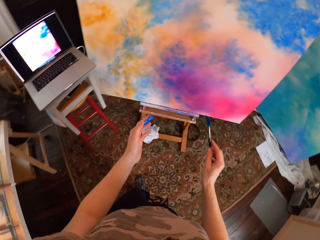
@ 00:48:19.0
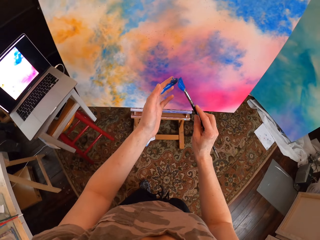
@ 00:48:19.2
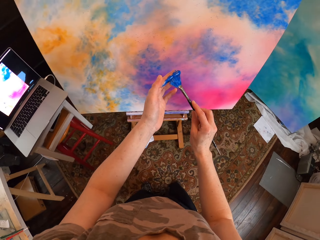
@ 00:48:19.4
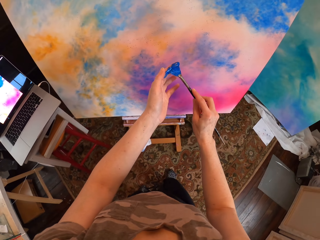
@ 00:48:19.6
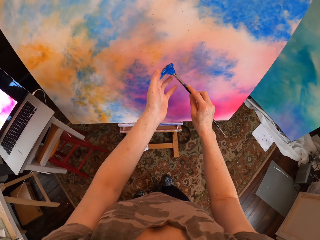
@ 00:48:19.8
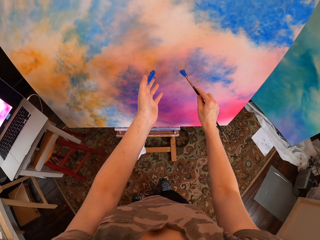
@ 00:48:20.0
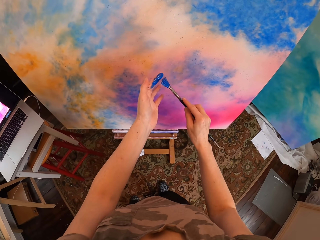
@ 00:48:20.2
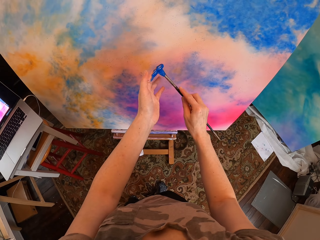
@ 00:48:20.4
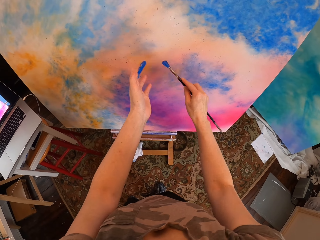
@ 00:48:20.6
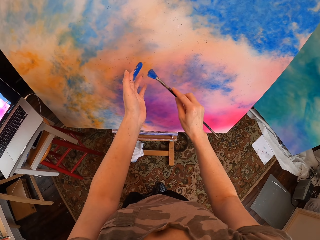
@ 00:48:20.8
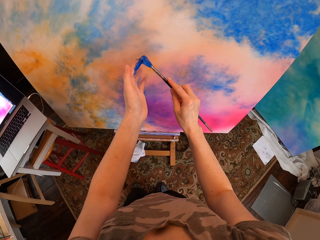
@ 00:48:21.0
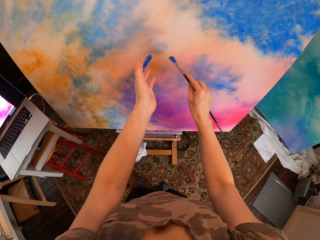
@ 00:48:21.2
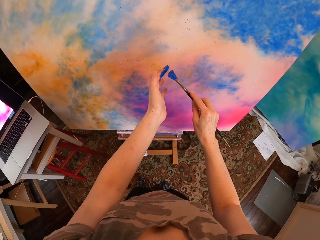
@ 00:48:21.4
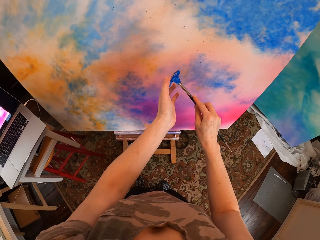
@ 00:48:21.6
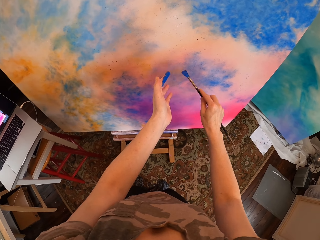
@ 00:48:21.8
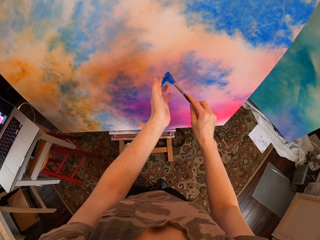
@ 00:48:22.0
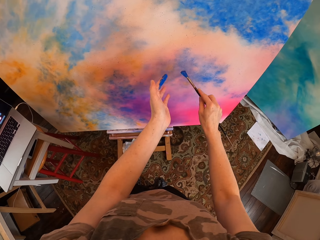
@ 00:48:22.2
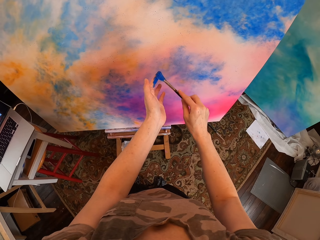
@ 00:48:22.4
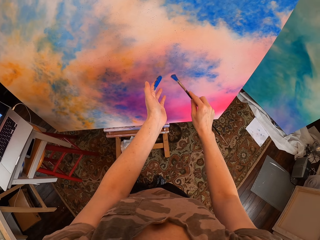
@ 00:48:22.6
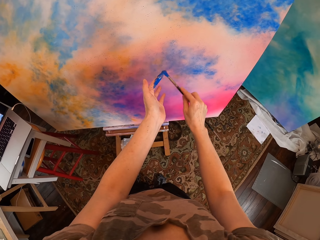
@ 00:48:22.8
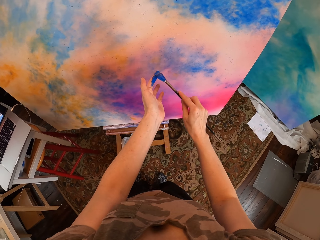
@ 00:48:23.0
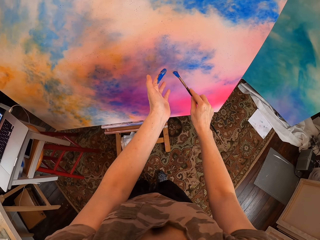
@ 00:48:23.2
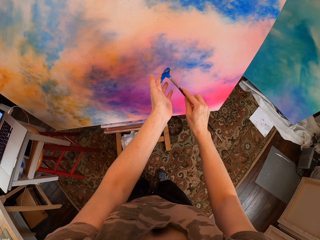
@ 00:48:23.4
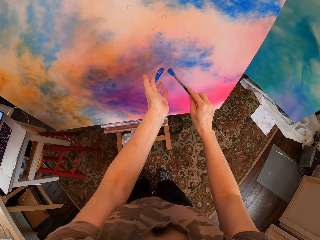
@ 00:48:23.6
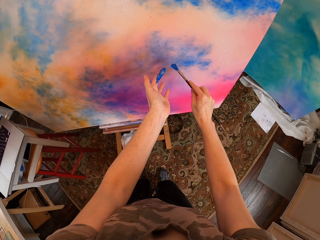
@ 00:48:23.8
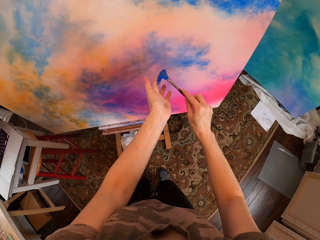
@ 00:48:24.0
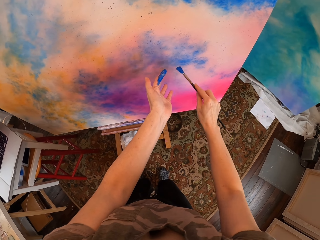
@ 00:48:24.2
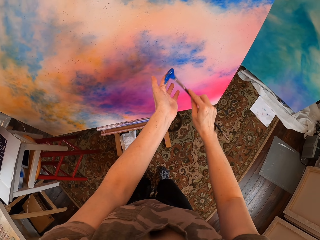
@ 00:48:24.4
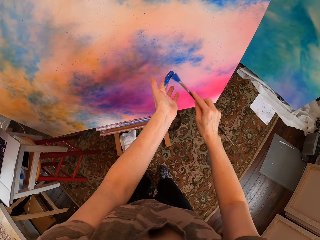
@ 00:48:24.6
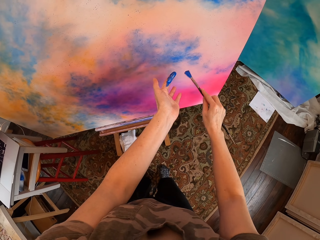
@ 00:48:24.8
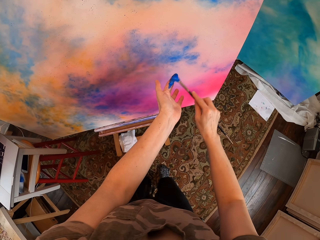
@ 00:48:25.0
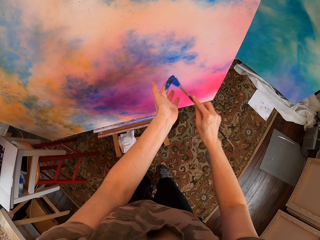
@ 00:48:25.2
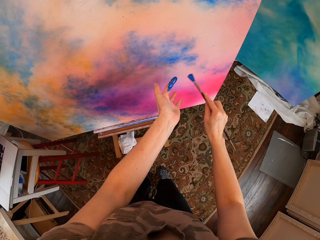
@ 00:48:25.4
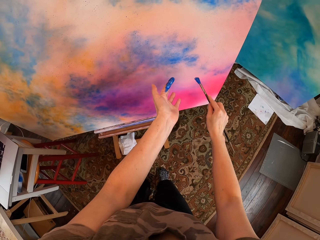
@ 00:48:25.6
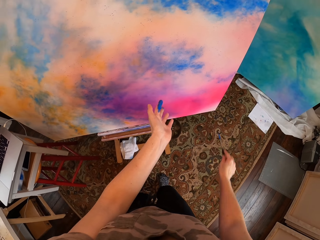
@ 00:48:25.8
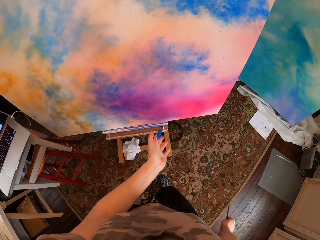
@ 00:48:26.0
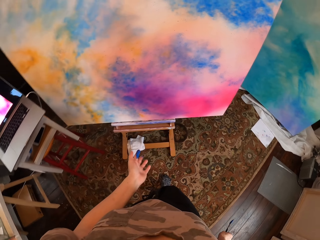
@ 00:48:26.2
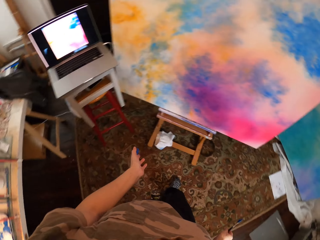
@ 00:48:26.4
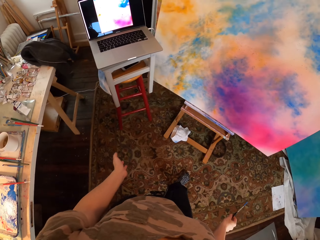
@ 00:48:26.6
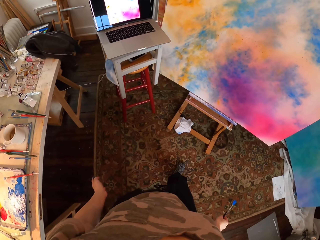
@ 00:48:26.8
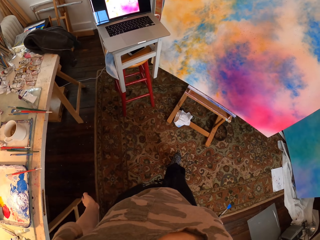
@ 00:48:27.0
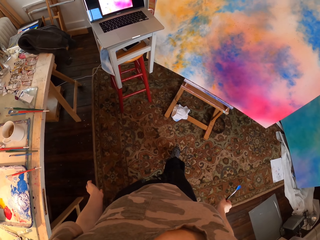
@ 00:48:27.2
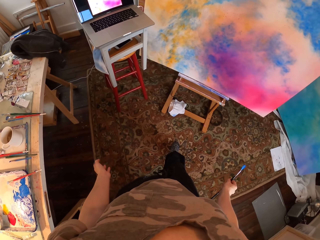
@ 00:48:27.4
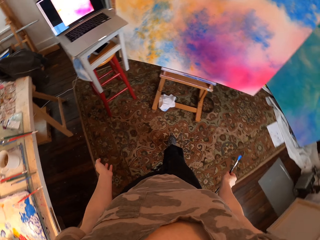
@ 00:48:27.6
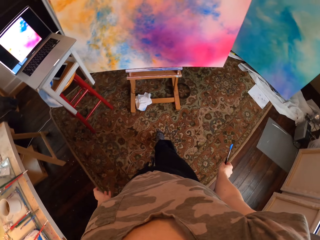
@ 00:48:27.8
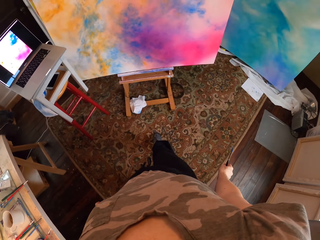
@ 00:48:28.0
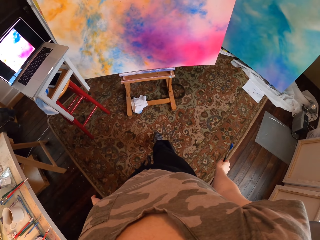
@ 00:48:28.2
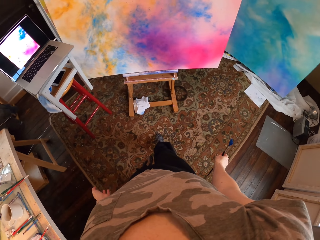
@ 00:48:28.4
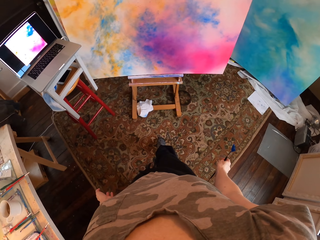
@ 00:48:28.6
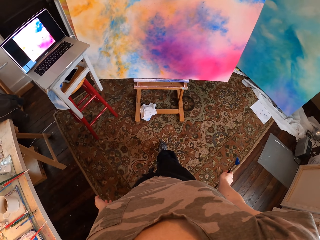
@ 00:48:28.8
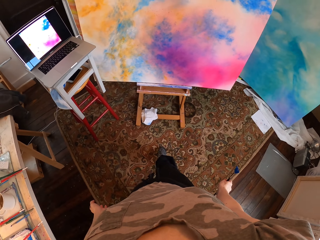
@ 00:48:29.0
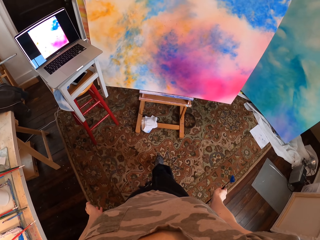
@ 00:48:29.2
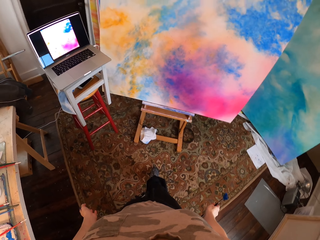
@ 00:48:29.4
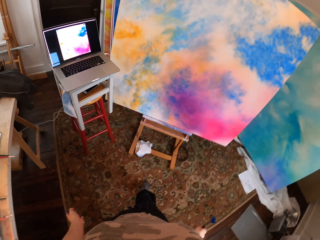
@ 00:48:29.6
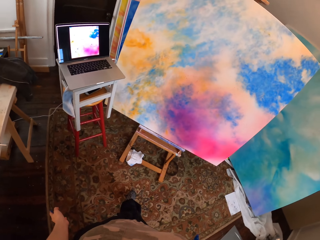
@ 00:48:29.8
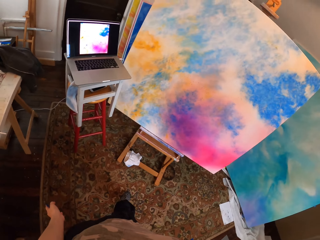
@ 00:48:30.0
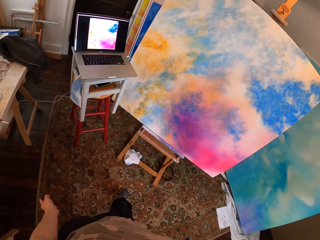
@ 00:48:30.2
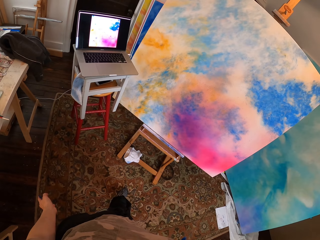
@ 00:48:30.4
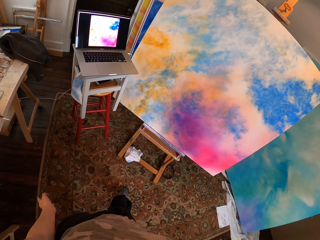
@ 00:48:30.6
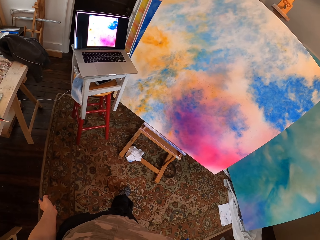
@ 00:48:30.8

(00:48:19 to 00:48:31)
The camera wearer splashes the paint on the board. They spread the paint on the paint board. They look at the laptop.

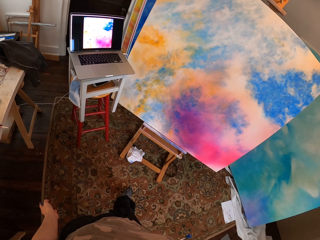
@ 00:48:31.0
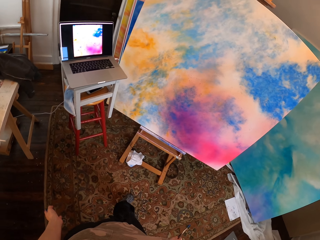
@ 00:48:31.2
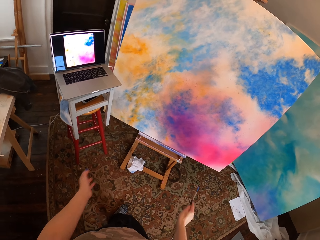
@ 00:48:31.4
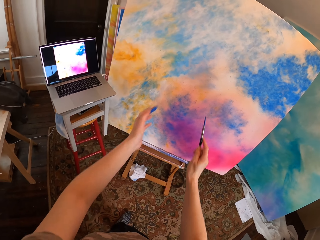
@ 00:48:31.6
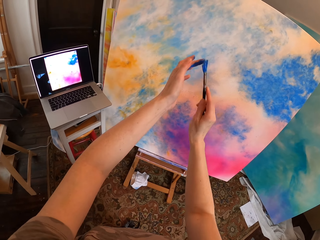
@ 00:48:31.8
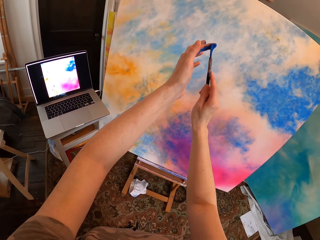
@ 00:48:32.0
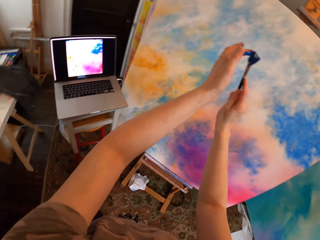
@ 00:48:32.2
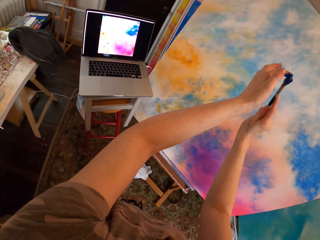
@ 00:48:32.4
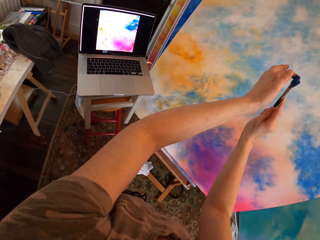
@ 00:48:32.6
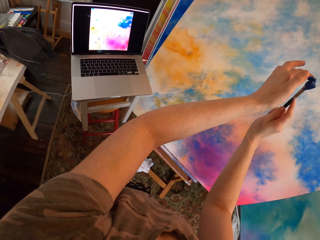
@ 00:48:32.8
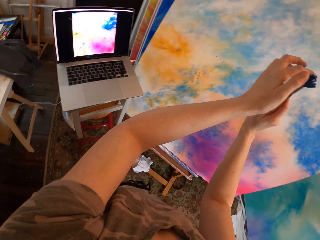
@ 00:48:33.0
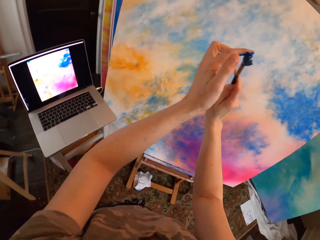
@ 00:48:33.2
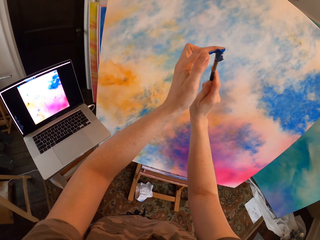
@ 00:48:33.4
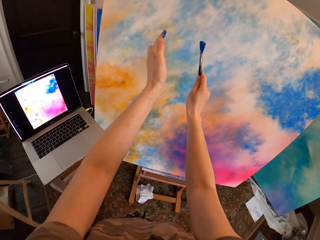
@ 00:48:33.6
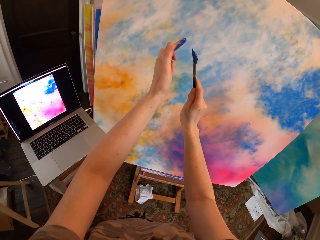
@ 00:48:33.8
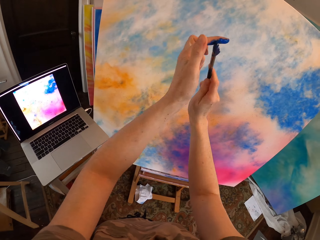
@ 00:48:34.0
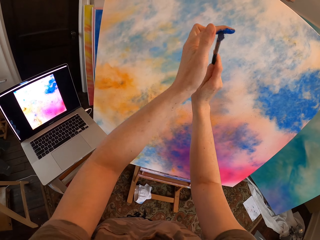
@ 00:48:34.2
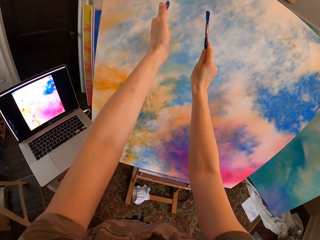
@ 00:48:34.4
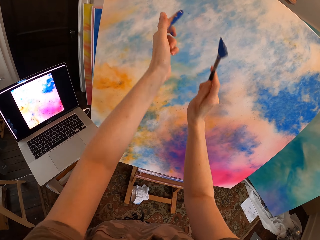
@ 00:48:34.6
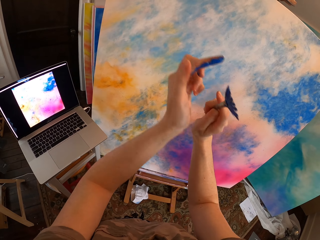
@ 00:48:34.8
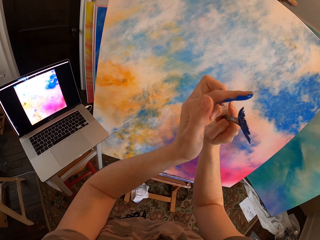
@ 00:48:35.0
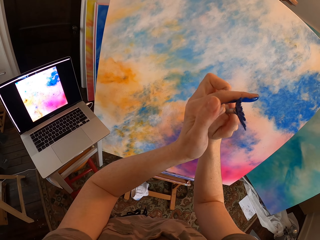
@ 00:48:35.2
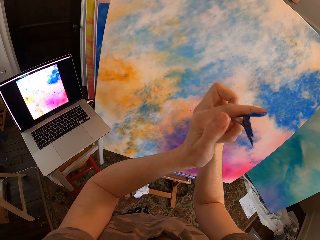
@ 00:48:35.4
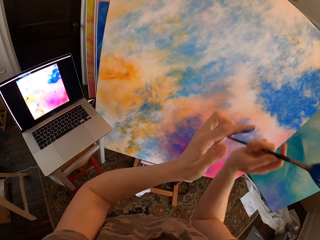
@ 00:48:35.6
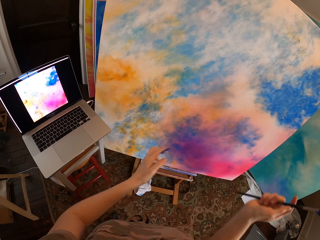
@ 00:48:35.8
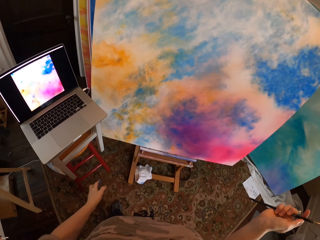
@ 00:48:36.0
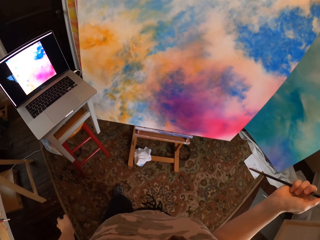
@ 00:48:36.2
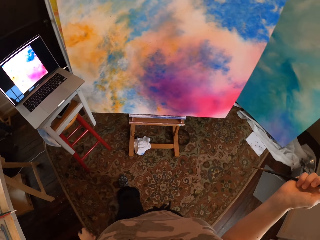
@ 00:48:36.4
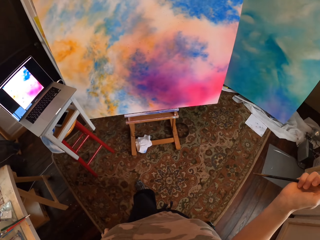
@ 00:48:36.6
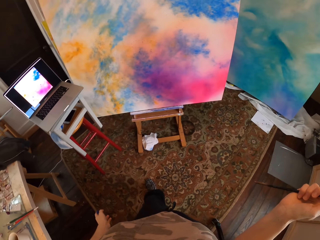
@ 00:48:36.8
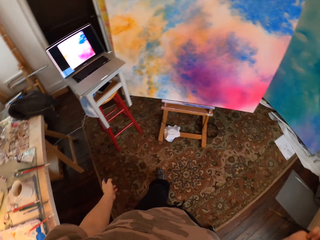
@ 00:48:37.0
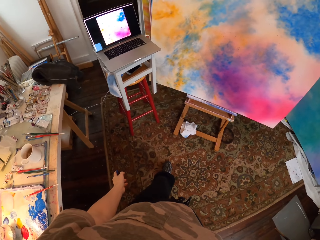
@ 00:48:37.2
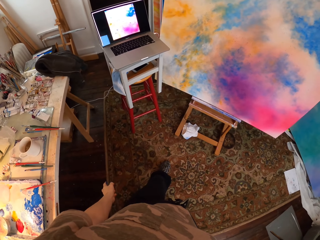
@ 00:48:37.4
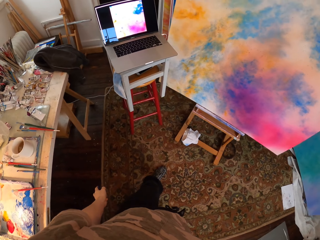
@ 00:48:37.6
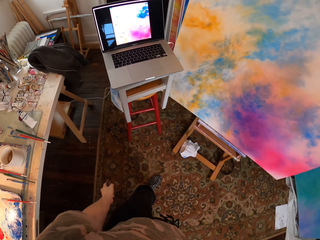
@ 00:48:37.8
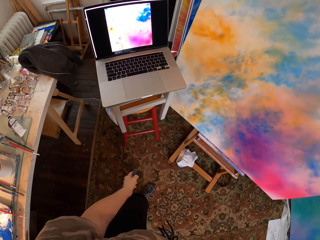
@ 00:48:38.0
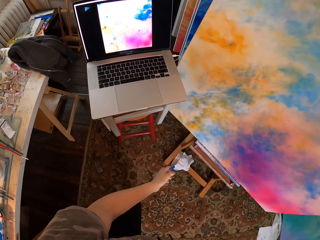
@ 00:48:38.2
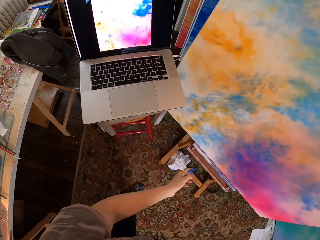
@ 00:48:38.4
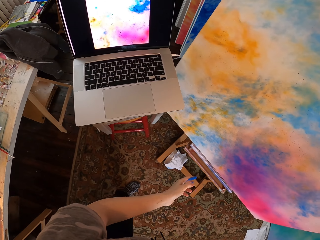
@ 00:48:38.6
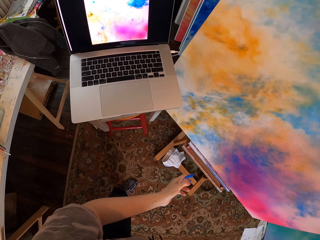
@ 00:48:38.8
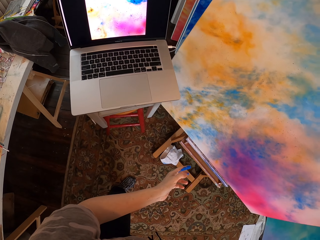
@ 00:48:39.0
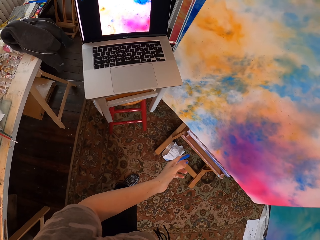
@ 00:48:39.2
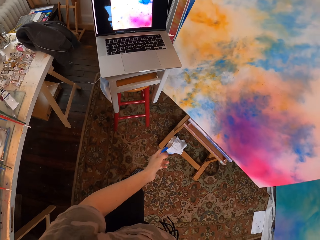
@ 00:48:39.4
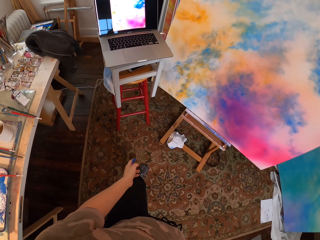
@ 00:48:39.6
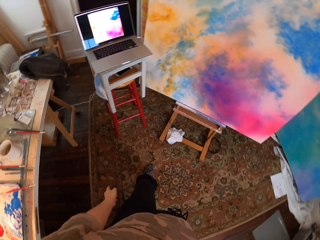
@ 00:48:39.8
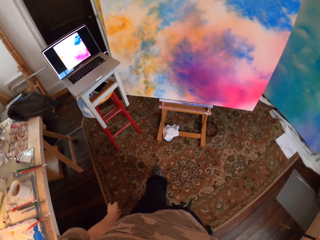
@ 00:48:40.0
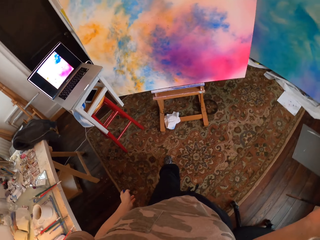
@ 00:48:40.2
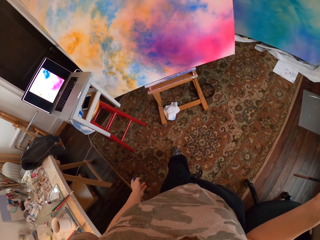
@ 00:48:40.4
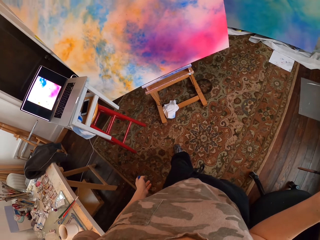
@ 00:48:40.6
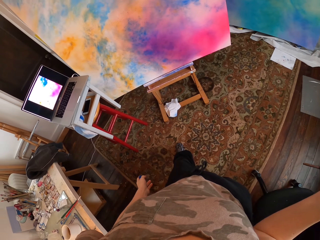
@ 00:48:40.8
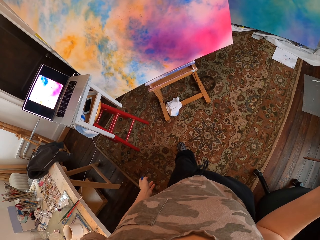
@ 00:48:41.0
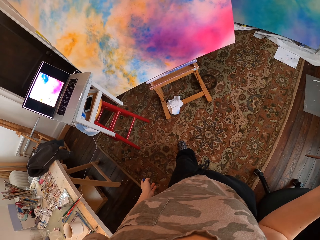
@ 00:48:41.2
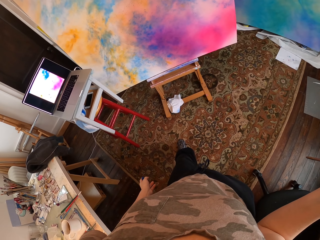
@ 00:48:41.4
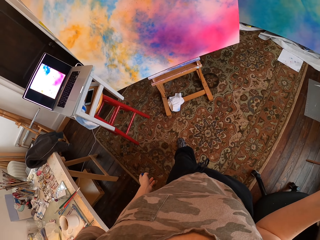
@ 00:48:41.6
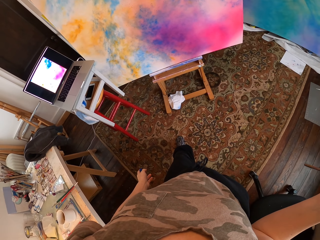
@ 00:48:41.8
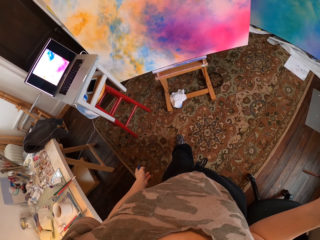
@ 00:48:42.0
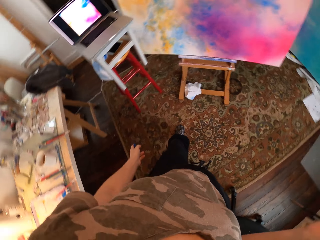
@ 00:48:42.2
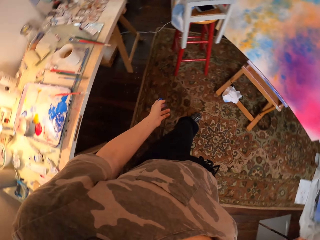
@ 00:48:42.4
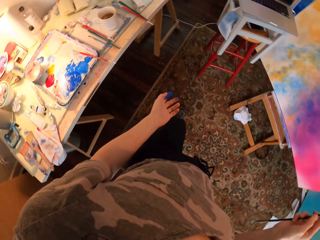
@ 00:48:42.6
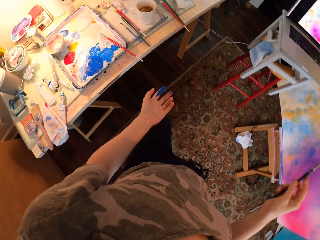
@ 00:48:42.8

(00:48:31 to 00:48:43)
The camera wearer splashes the paint on the board. They spread the paint on the paint board. They look at the laptop. They walk.
